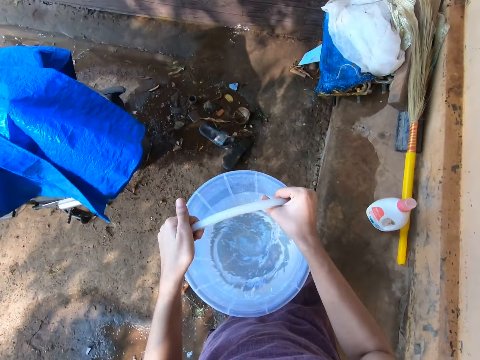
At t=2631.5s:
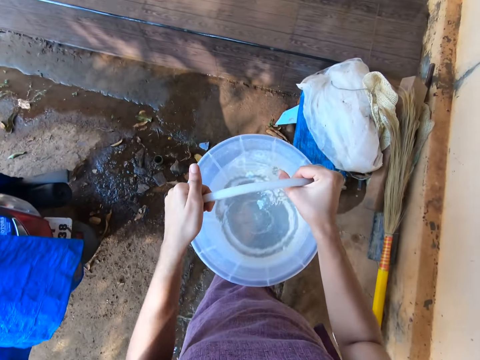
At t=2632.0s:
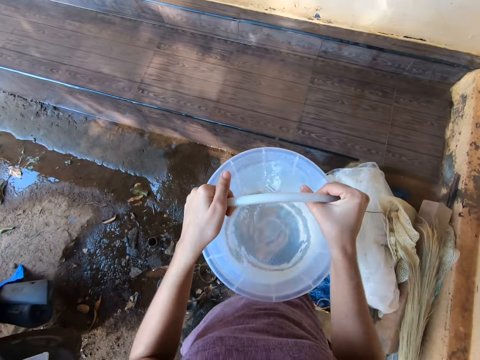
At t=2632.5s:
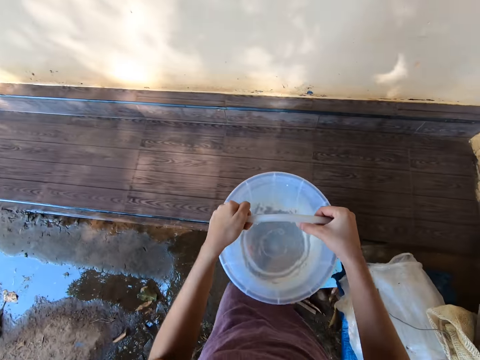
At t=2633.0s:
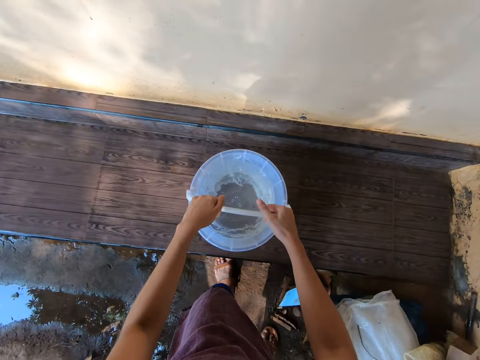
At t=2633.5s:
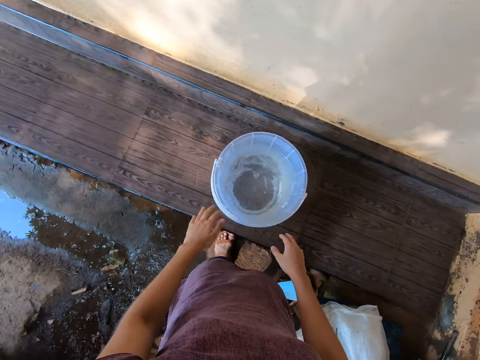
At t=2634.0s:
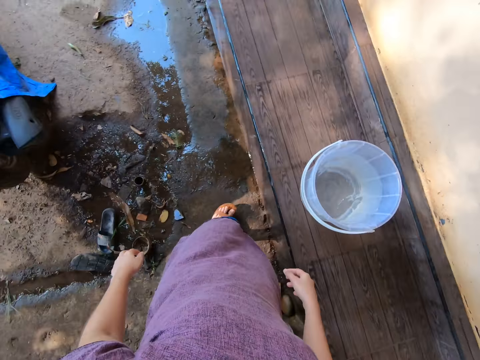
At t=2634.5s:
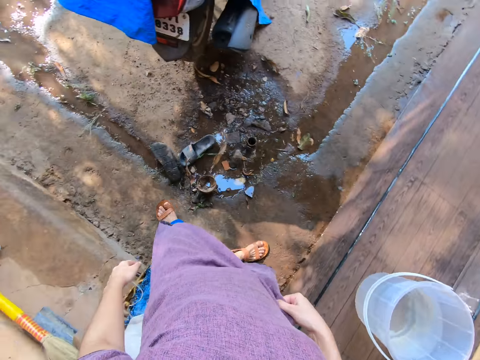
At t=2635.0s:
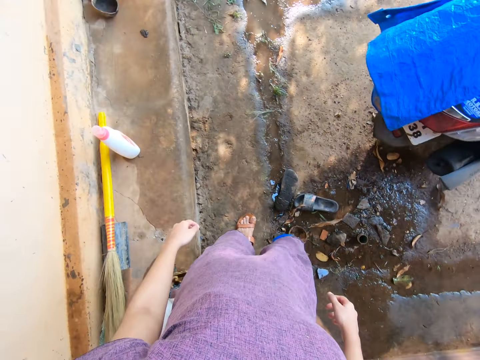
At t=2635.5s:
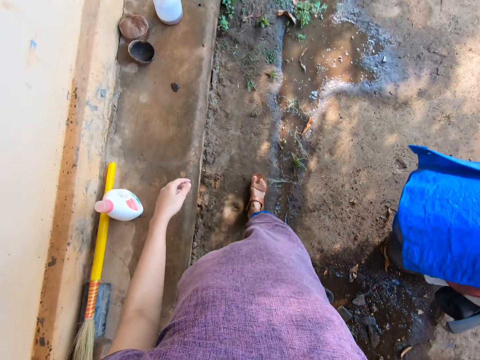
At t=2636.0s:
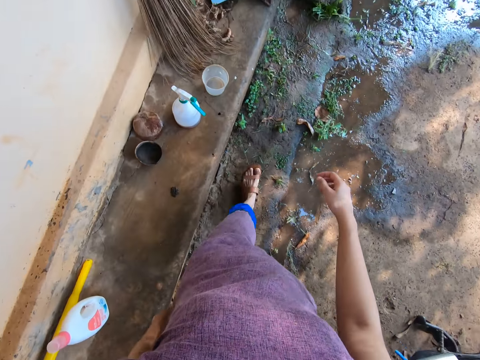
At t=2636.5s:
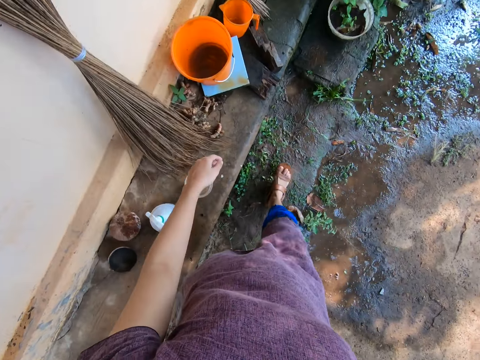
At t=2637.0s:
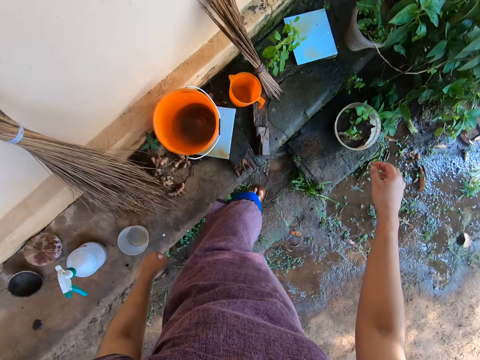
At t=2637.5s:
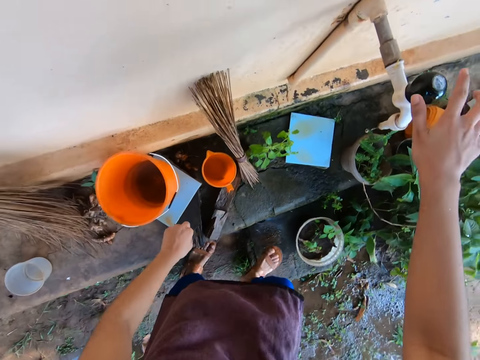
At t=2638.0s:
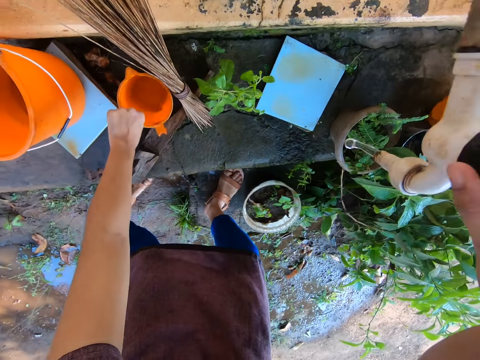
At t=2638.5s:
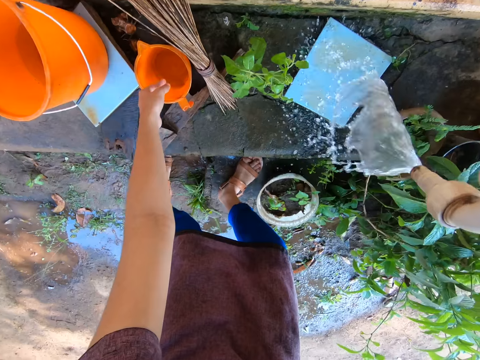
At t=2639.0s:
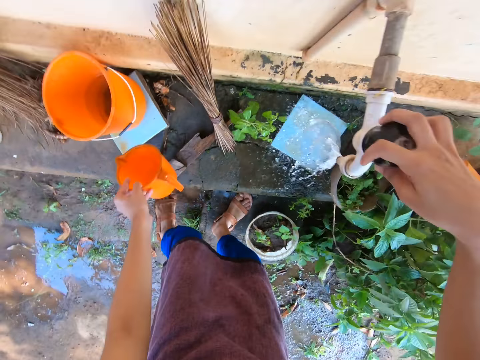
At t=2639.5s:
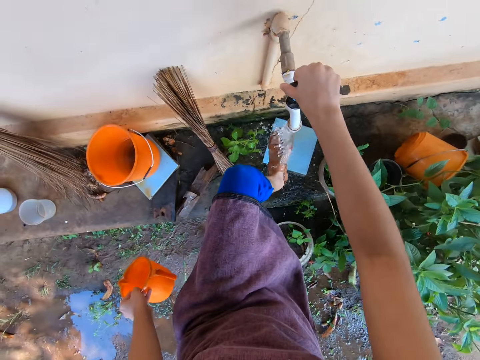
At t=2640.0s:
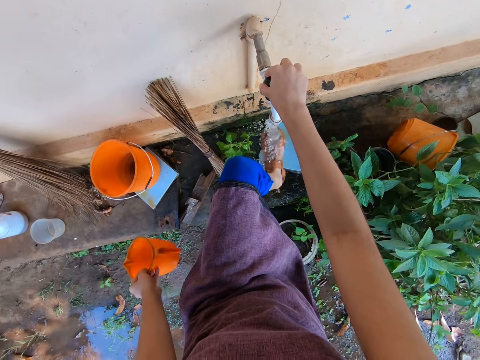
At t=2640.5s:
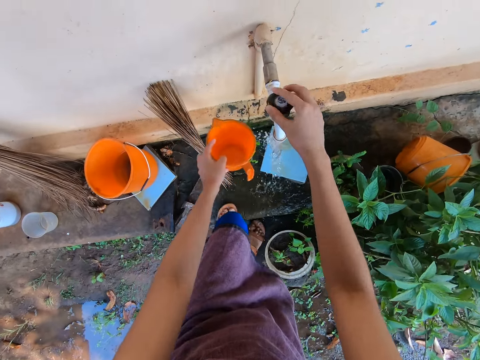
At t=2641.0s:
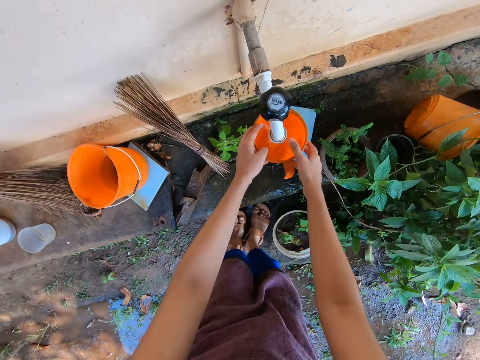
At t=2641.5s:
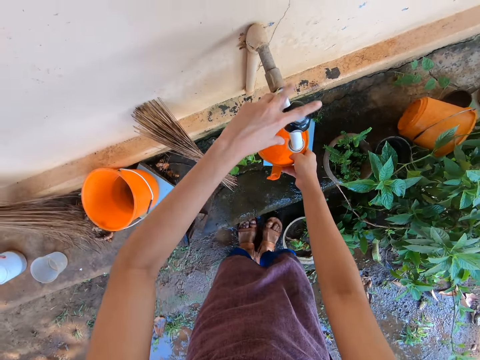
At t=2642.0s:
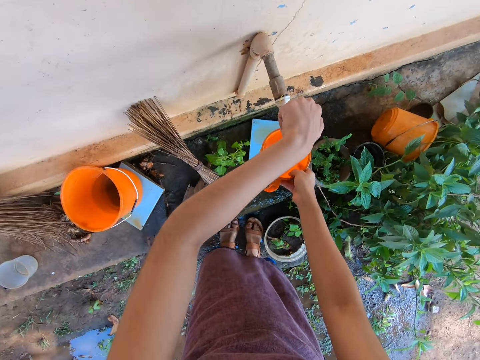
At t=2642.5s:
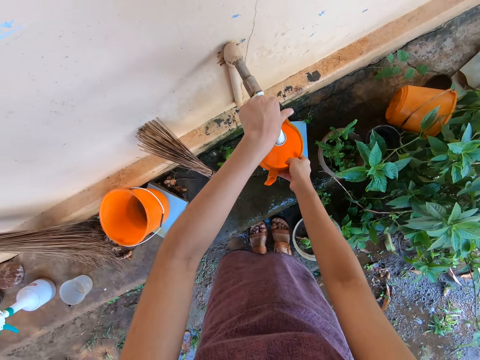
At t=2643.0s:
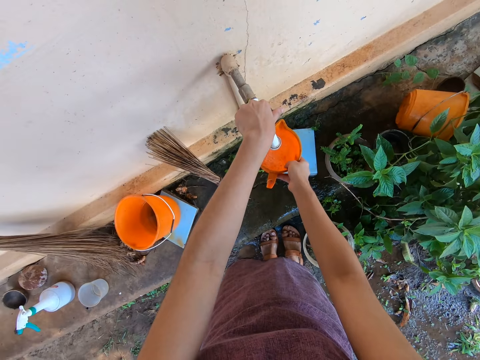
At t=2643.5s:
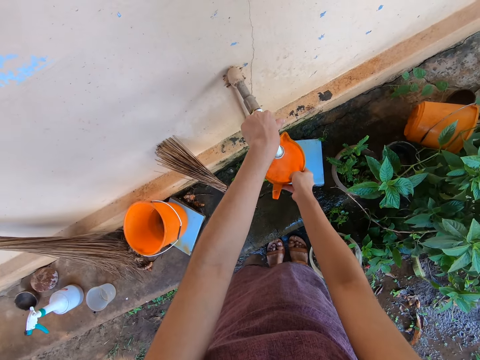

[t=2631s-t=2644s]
The camera wearer drops the bucket of water on the wooden pavement with both hands. She walks beside the veranda. She turns on the tap on the wall with her right hand. She takes a cup or jug from the ceramic concrete with her left hand. She puts her left leg in the water from the tap. She moves the cup towards the tap with her left hand. She takes water with the jug. She moves the cup from her left hand to her right hand. She holds the tap on the wall with her right hand and closes the water.

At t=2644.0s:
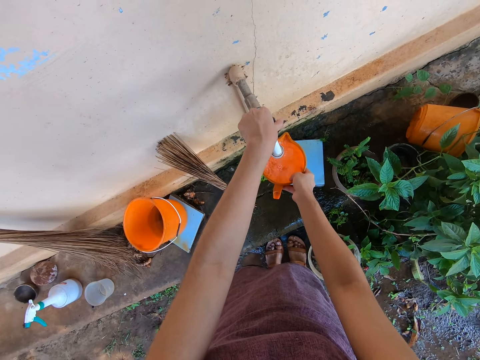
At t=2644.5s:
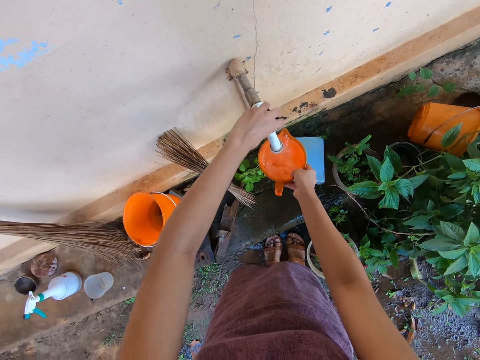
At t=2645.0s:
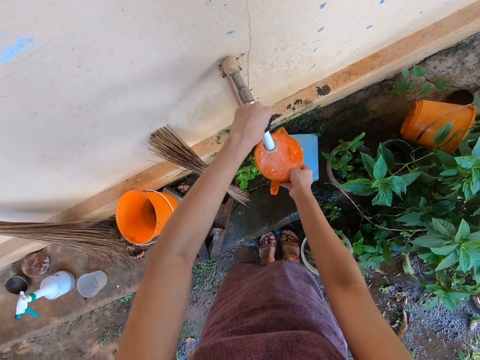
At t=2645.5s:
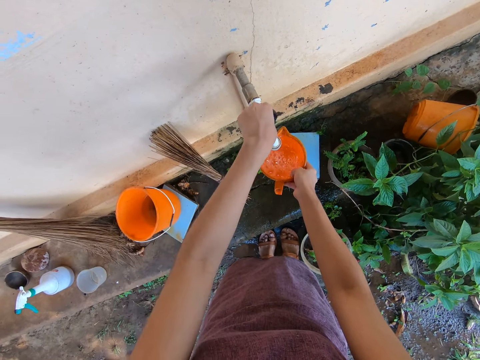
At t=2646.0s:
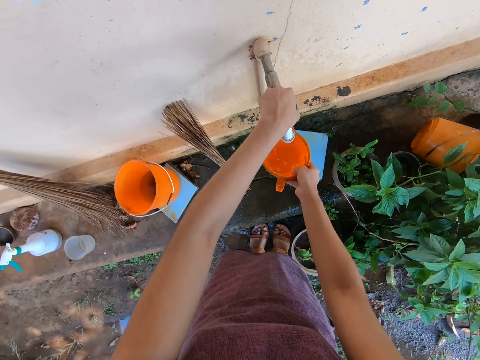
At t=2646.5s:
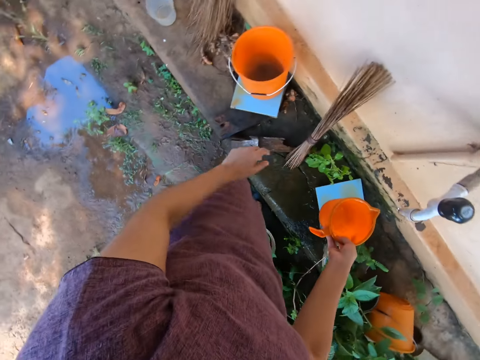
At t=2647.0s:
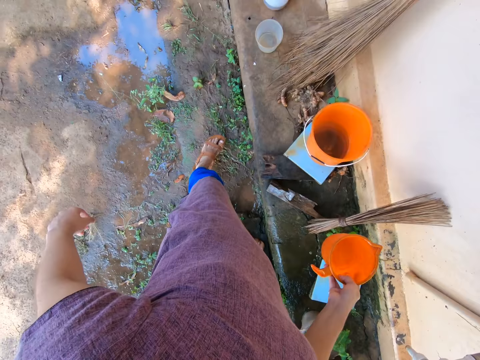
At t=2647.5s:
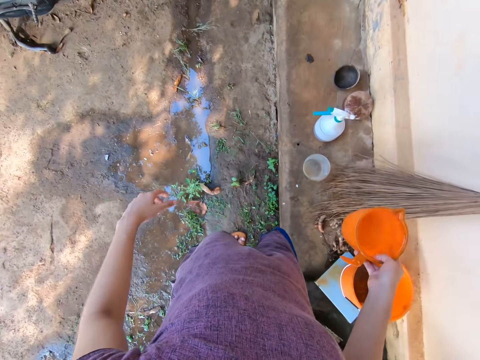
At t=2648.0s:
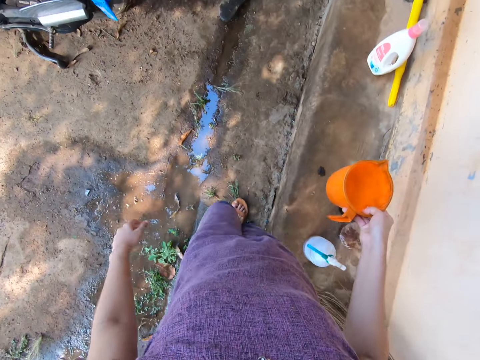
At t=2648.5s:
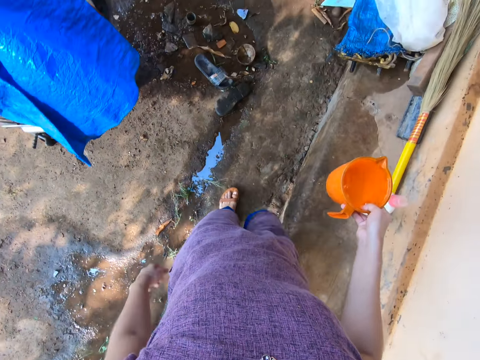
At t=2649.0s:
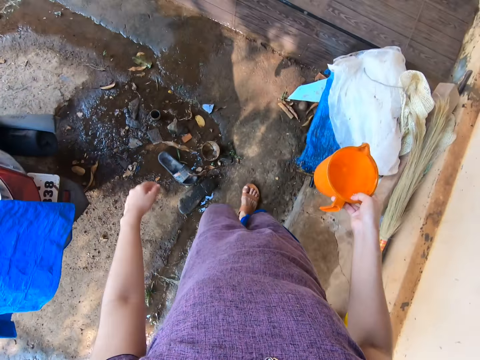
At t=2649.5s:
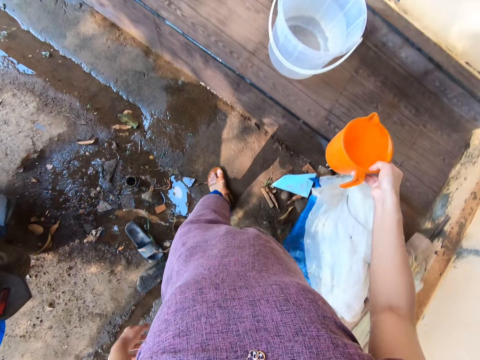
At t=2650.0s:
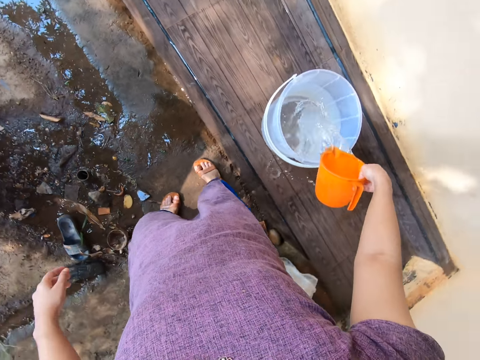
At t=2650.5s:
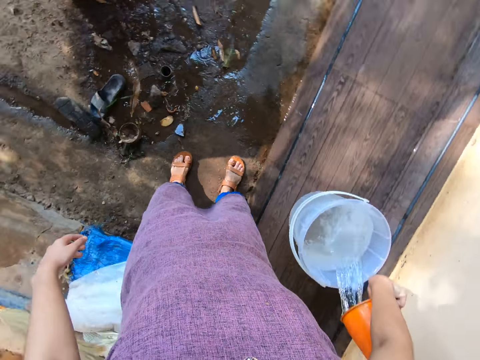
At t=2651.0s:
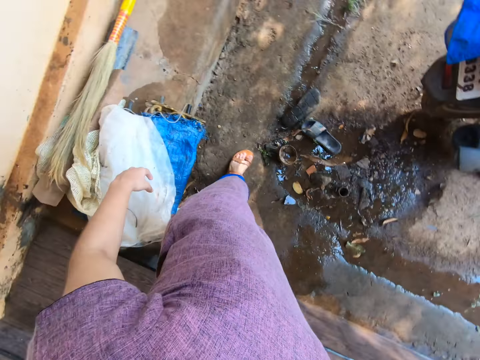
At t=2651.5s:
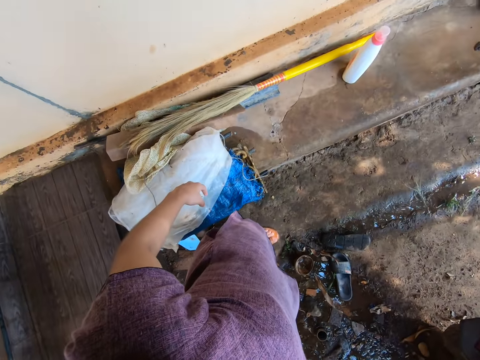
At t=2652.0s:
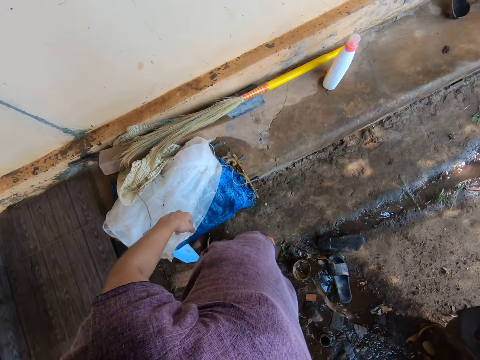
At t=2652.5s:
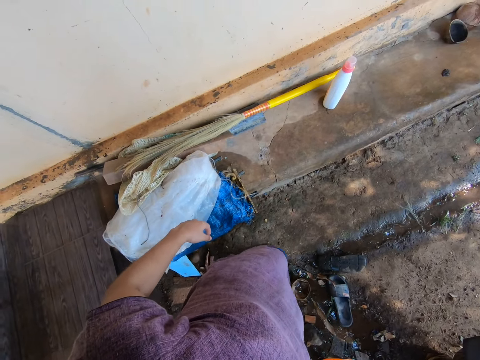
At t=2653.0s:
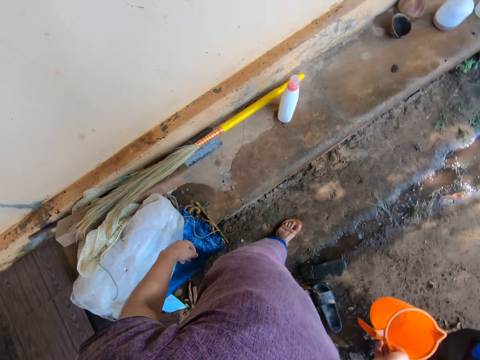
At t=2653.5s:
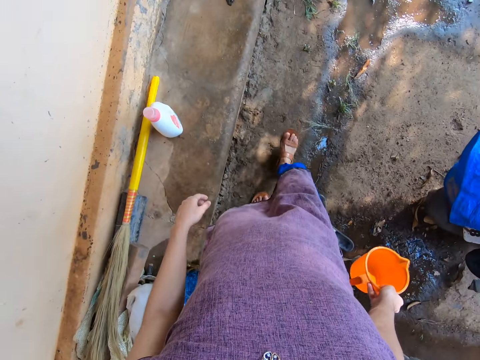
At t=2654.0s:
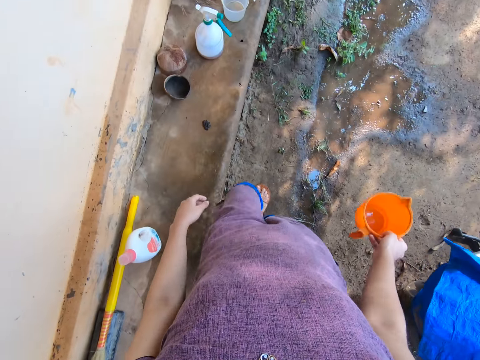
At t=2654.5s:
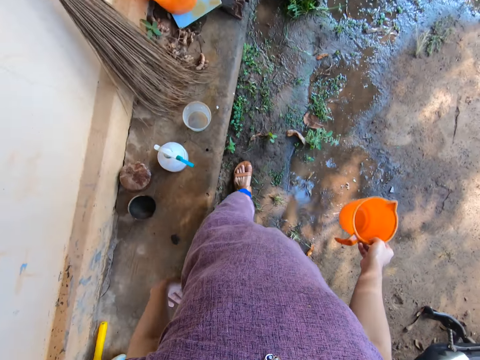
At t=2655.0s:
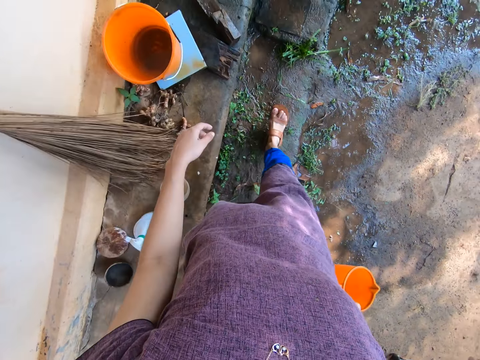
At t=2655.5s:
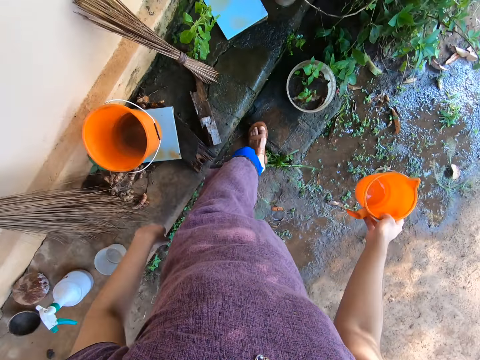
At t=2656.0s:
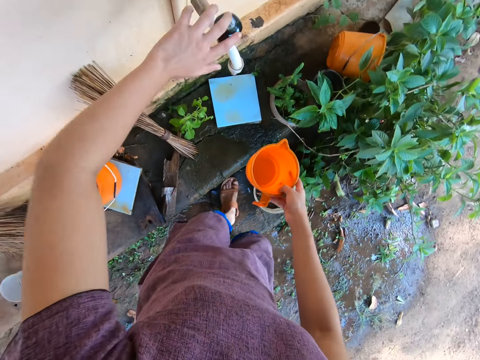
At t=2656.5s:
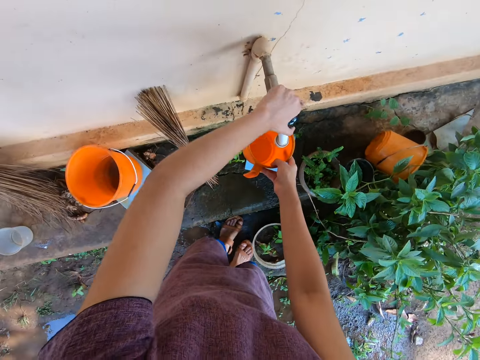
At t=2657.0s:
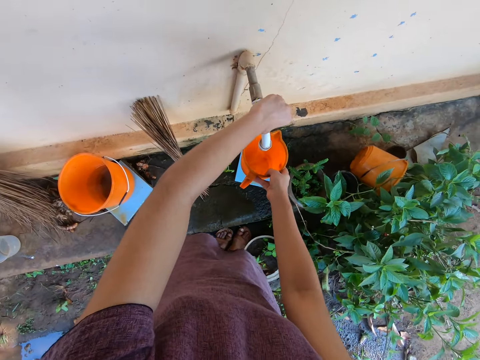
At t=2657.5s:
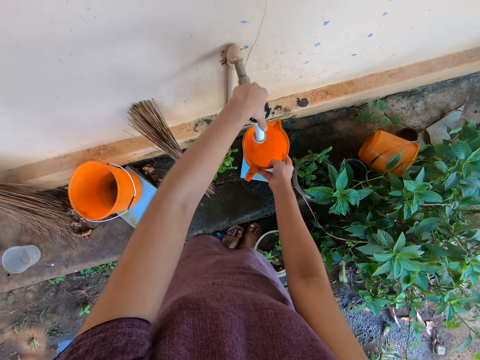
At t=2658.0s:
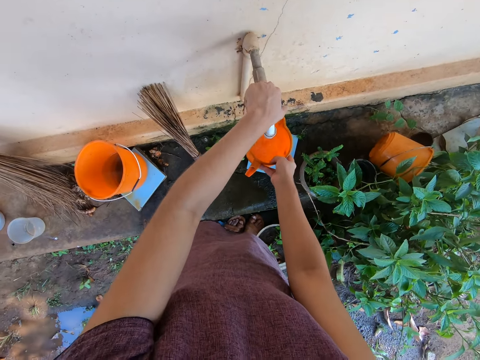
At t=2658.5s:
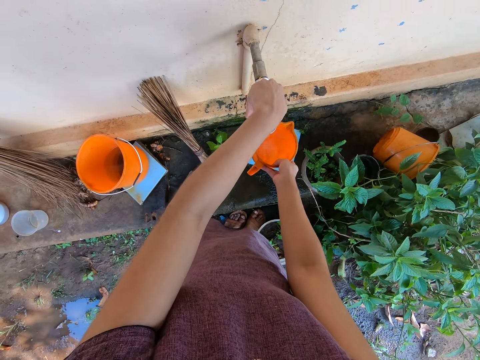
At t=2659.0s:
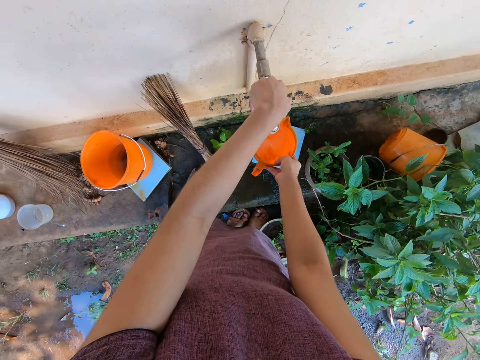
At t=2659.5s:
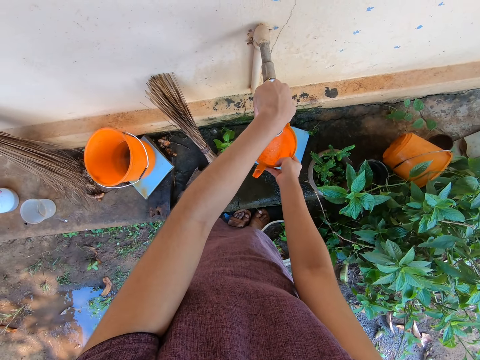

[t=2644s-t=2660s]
The camera wearer walks beside the veranda towards the wooden pavement. She pours water from the cup into the bucket of water on the wooden pavement. She turns around. She walks beside the veranda towards the tap. She turns on the tap on the wall with her left hand. She takes water from the tap with the cup in her right hand.
